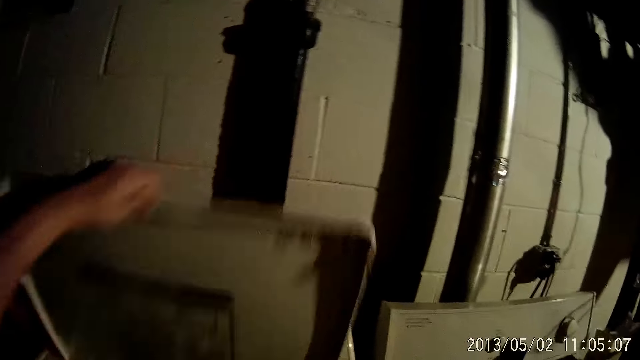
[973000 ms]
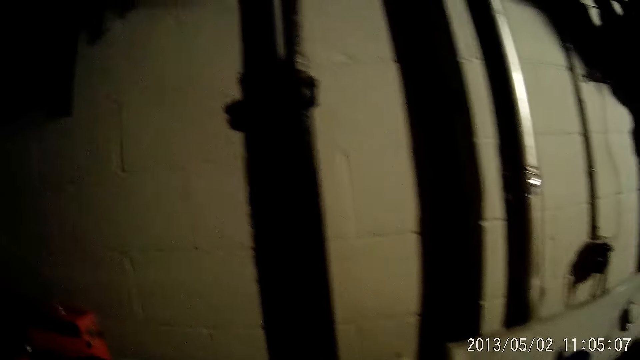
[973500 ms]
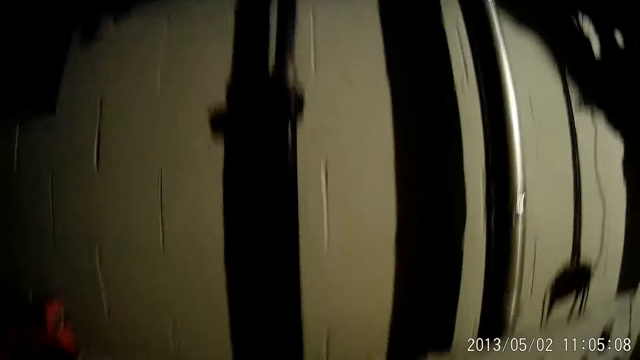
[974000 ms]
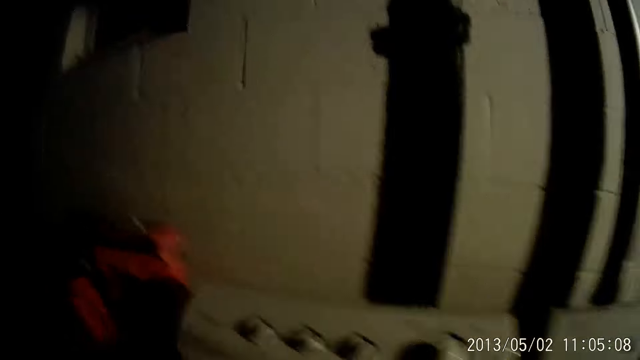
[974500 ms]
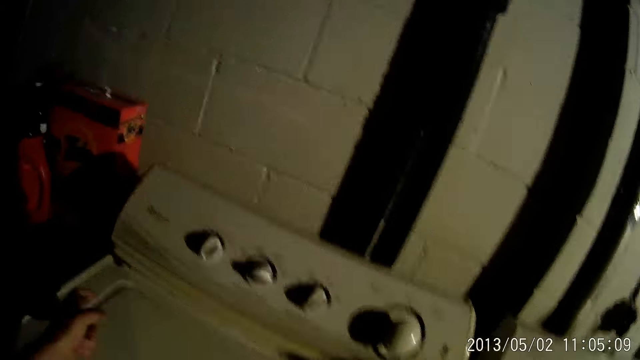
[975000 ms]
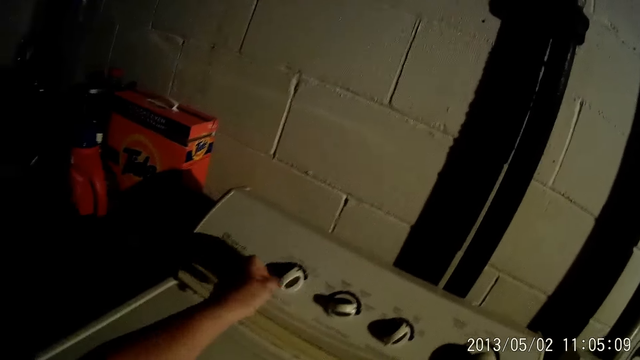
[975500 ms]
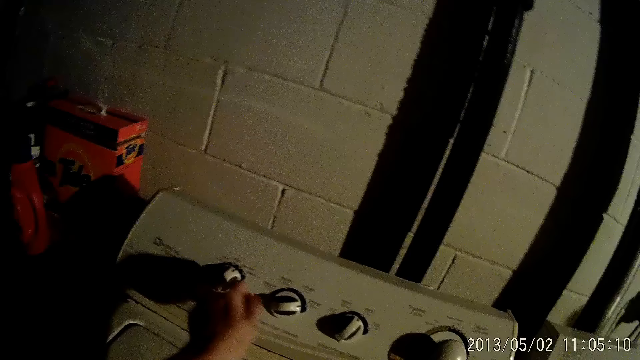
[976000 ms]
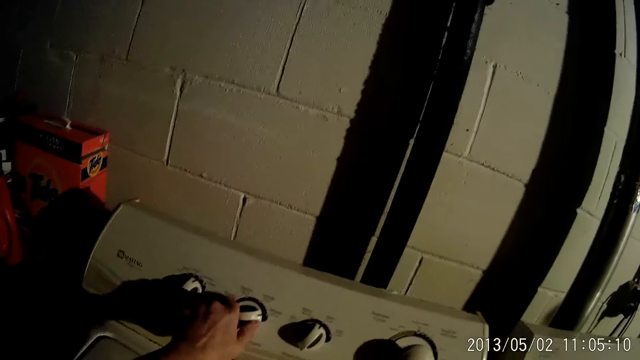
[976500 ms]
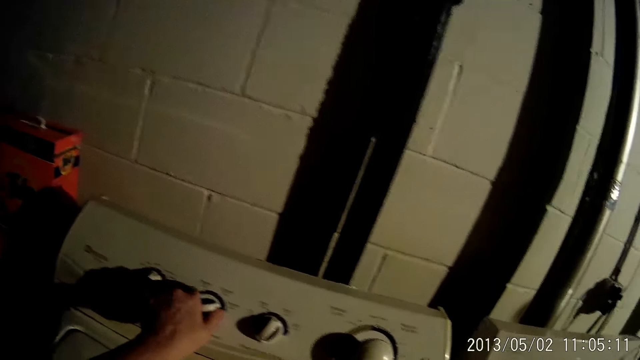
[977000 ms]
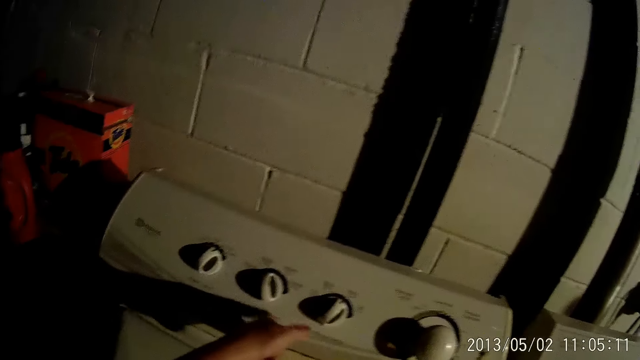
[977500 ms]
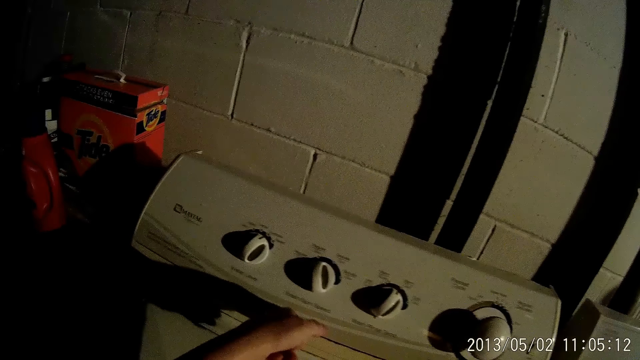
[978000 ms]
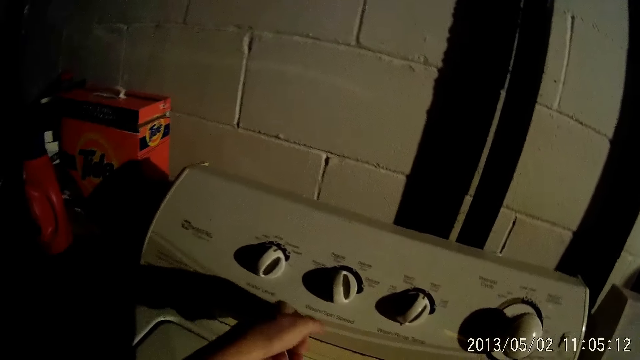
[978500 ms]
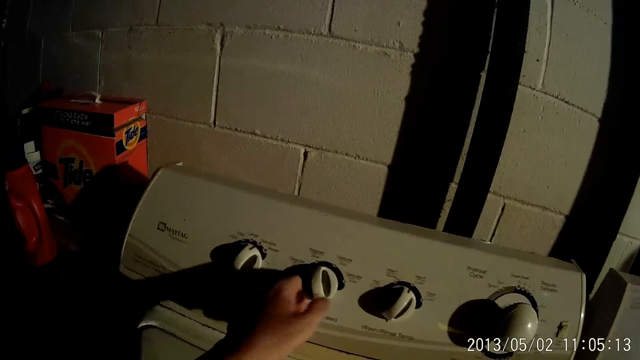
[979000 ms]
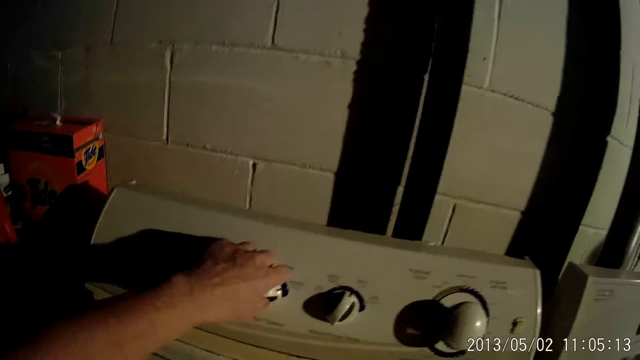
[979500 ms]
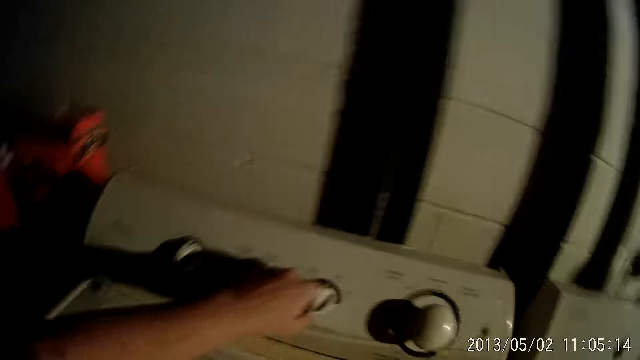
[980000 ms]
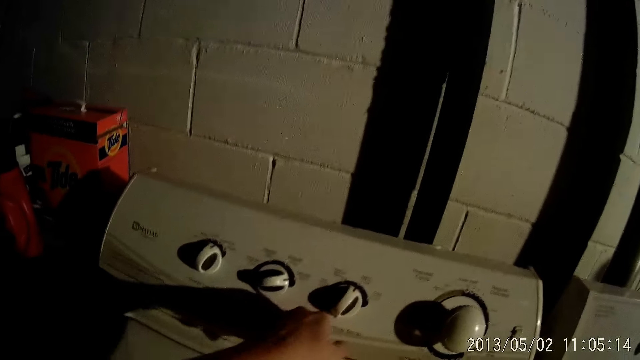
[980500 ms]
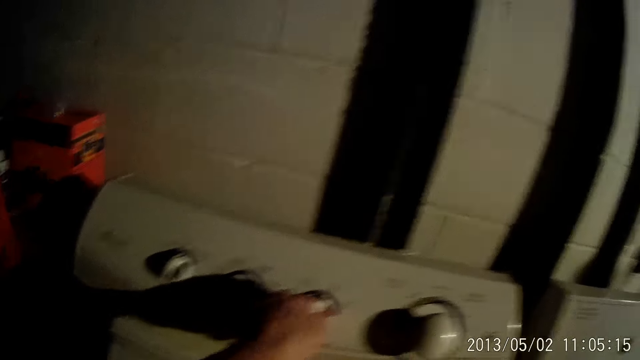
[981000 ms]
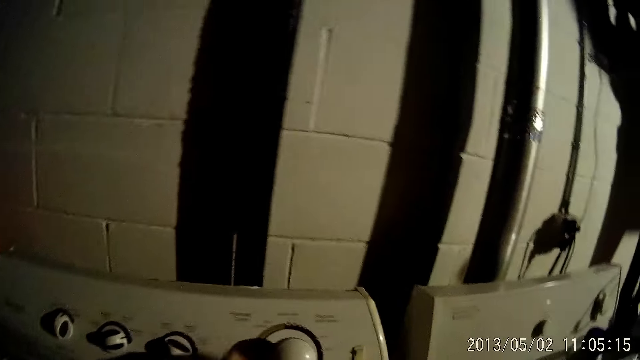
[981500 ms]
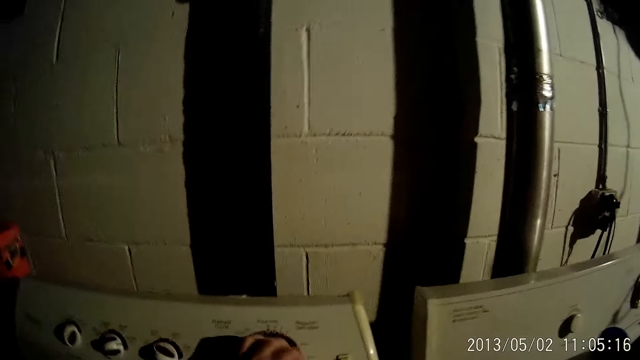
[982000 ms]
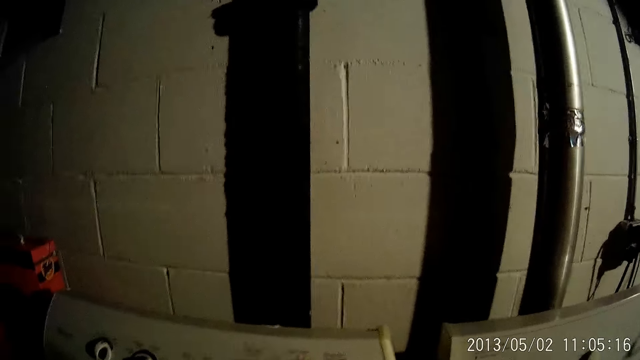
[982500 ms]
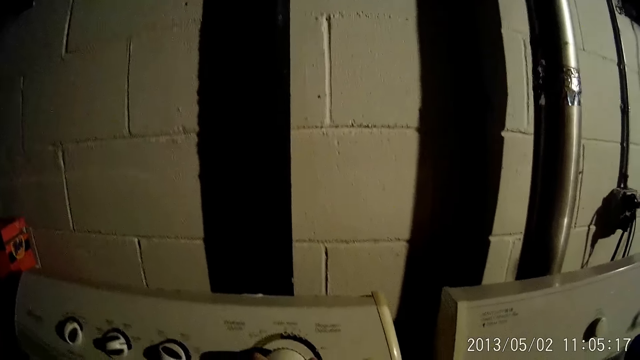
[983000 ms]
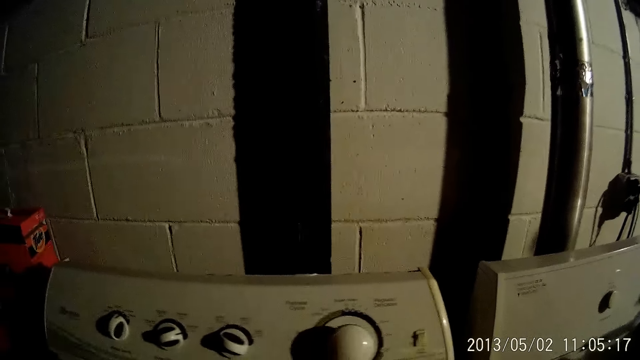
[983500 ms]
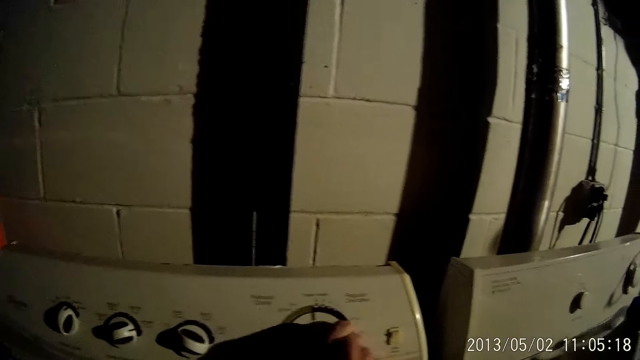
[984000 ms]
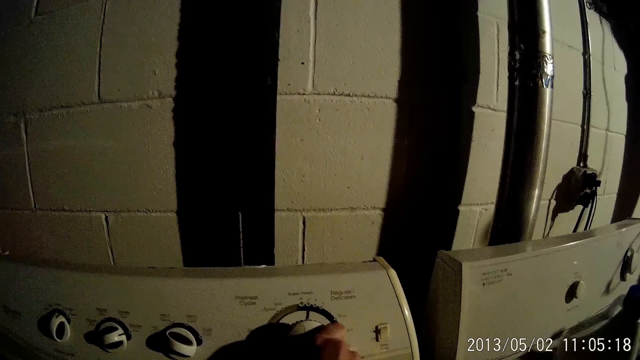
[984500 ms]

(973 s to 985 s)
The camera wearer closes the washing machine with his left hand. He rotates the washing machine knobs. He turns on the washing machine with his left hand. He hits the washing machine. He rotates the washing machine knob. He touches the washing machine knob. He stares at the washing machine. He rotates the washing machine knobs.

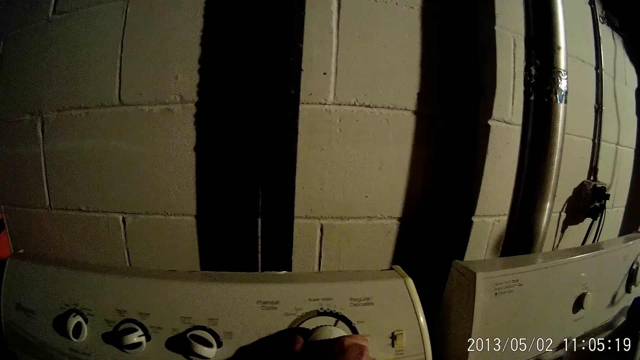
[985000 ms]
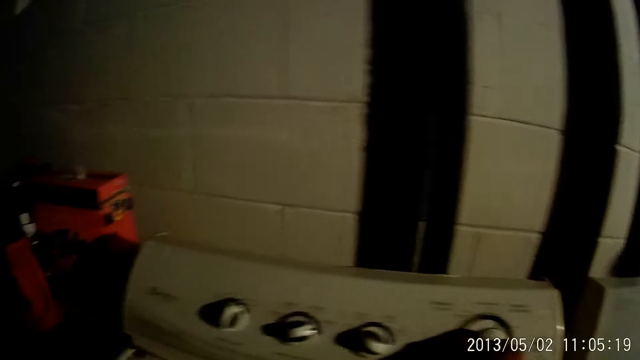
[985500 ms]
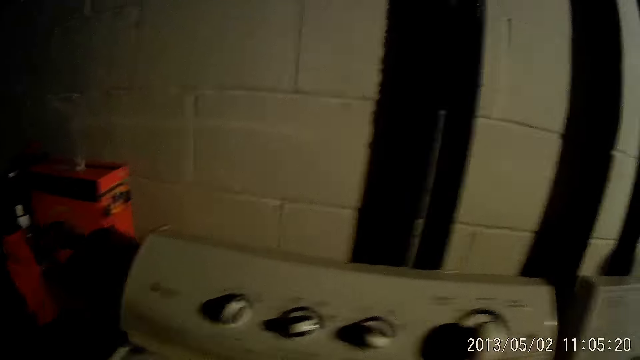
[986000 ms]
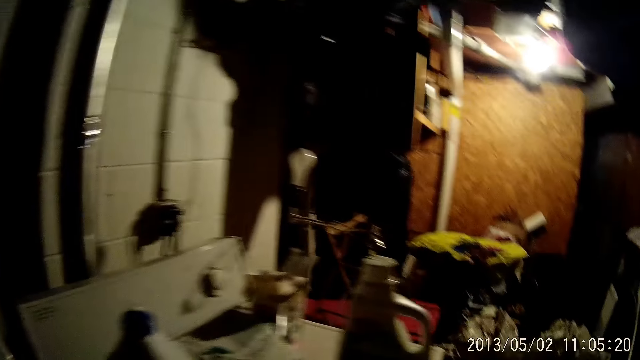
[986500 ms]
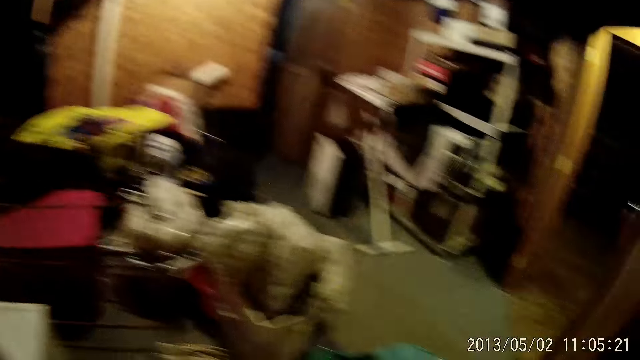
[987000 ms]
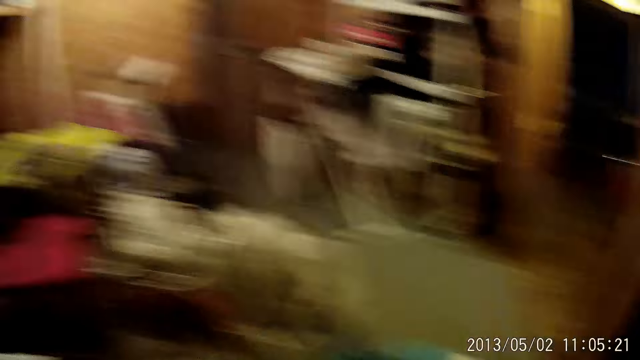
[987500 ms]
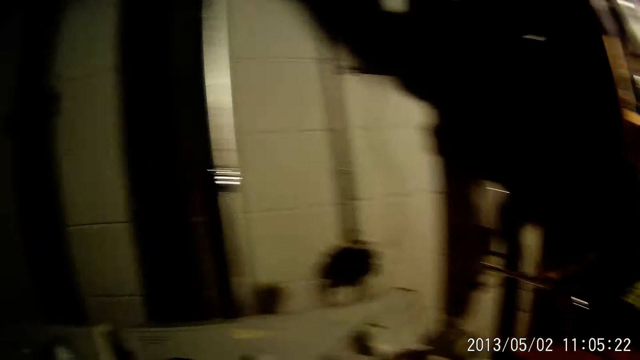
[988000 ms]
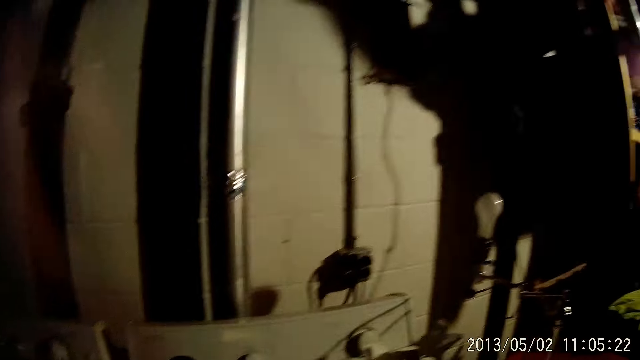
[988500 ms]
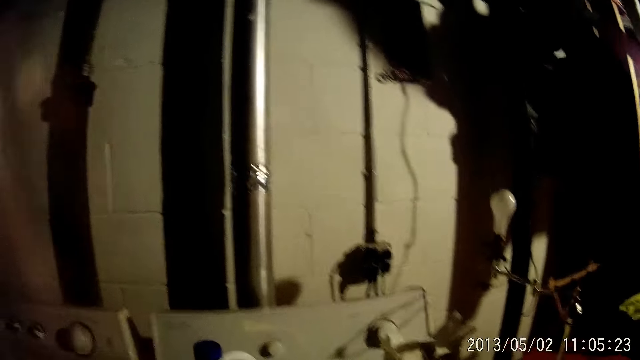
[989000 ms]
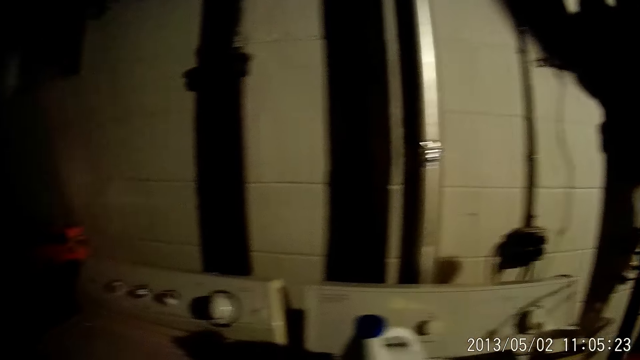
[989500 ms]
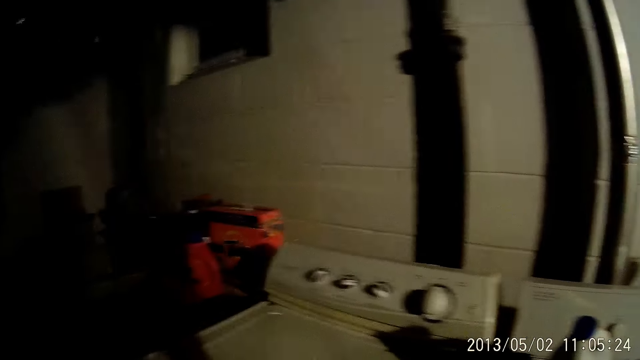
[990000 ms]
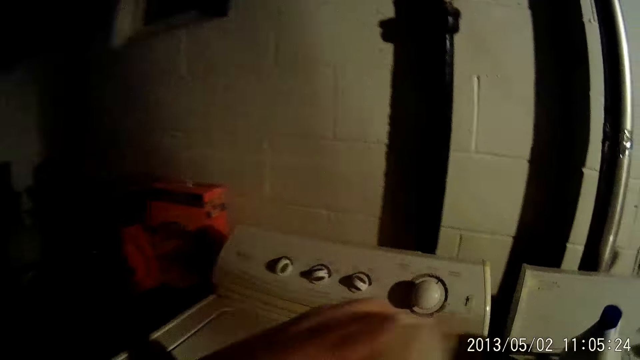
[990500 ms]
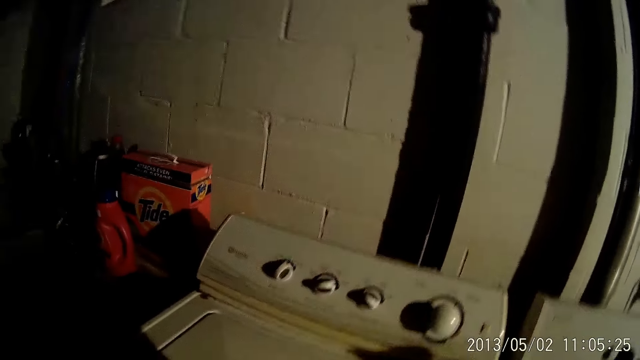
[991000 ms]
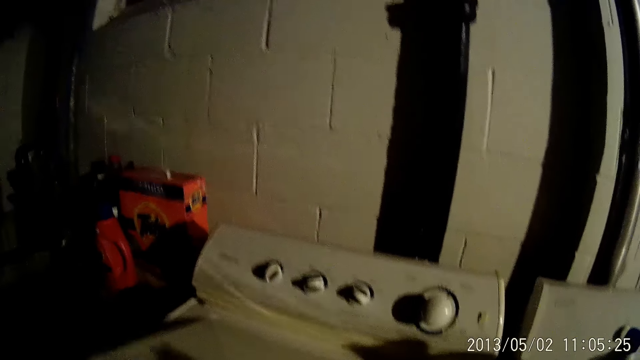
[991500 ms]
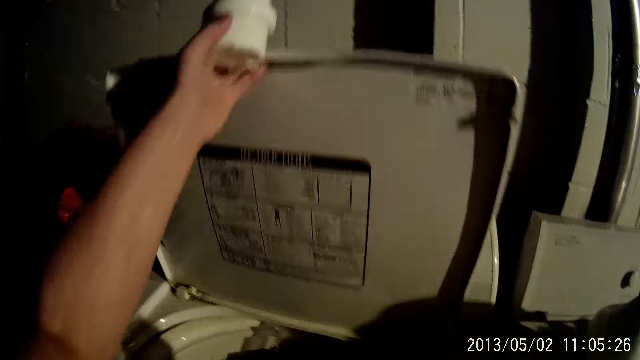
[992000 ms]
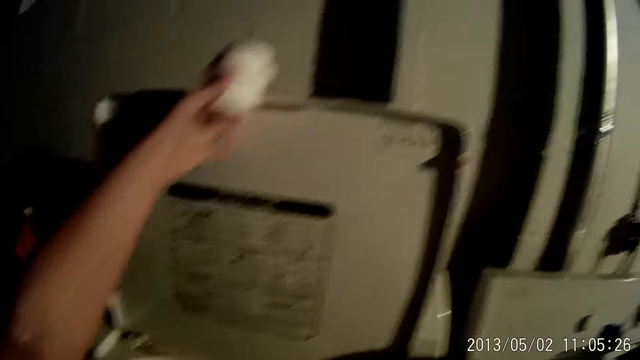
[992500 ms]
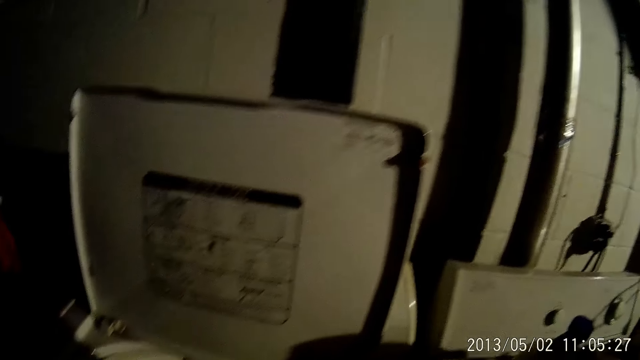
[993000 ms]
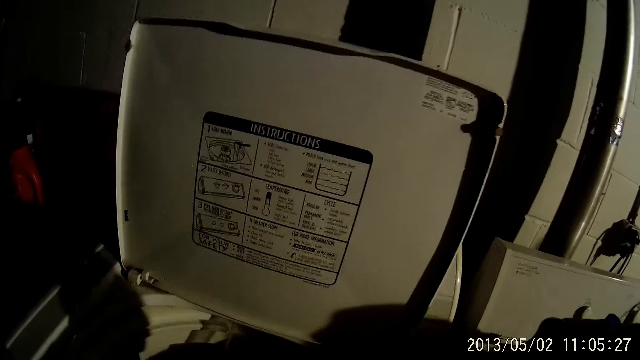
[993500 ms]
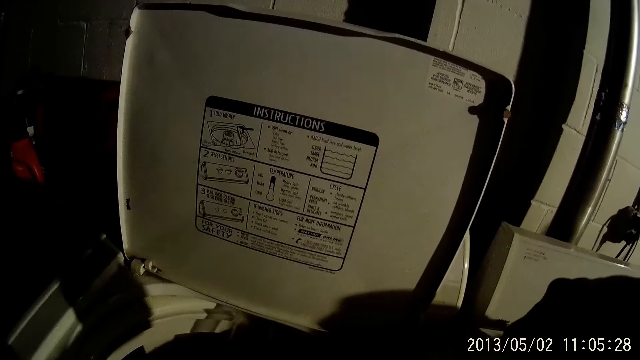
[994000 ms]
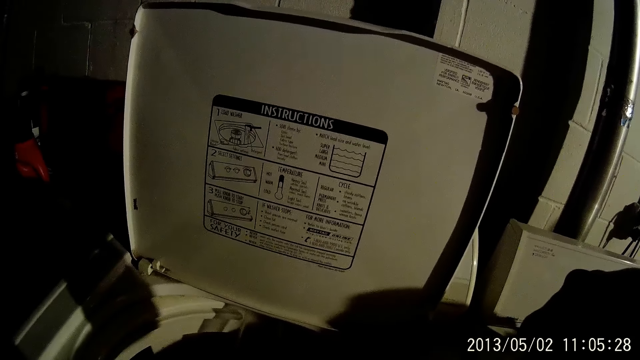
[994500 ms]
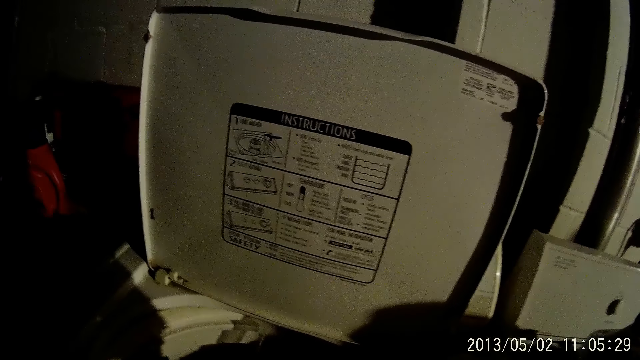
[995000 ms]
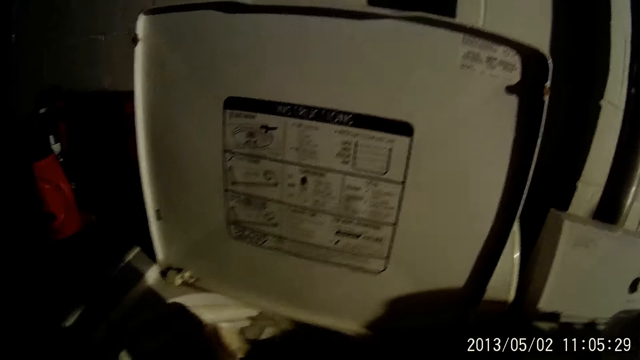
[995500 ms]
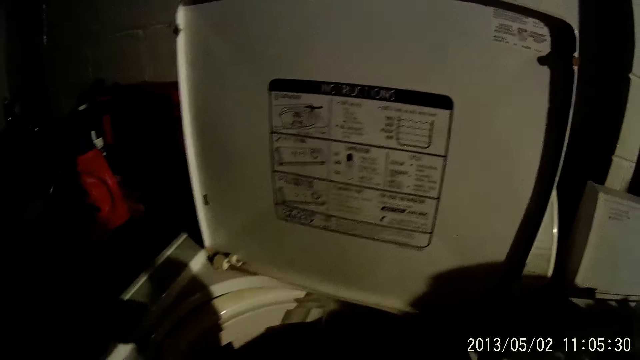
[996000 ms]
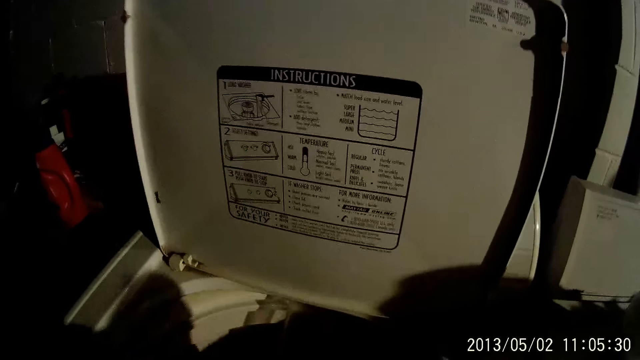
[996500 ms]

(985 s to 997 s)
The camera wearer looks around. He opens the washing machine with his left hand. He holds a lid. He pours detergent in the lid. He pours the detergent in the washing machine.
